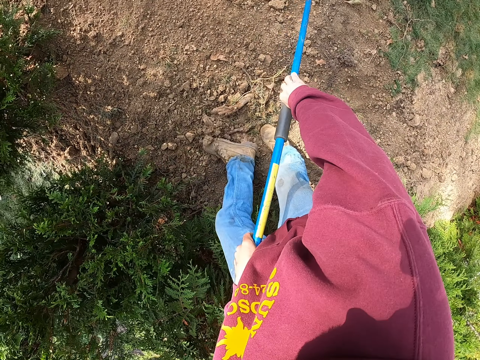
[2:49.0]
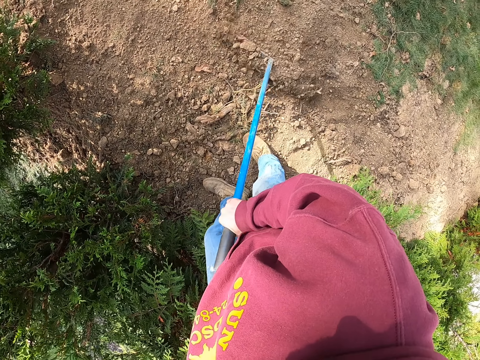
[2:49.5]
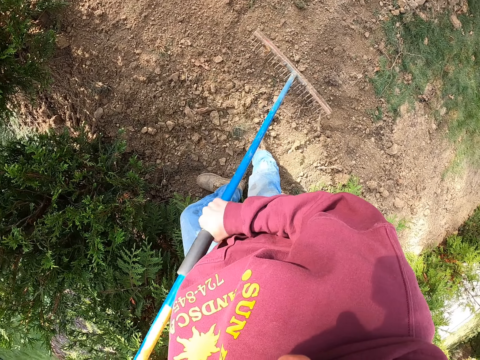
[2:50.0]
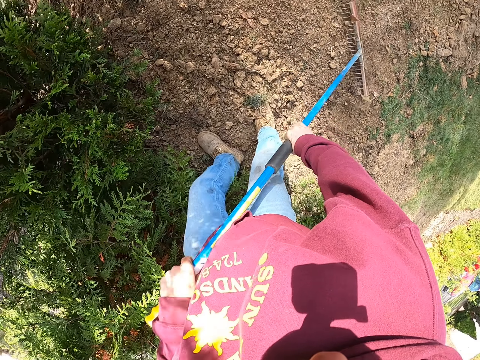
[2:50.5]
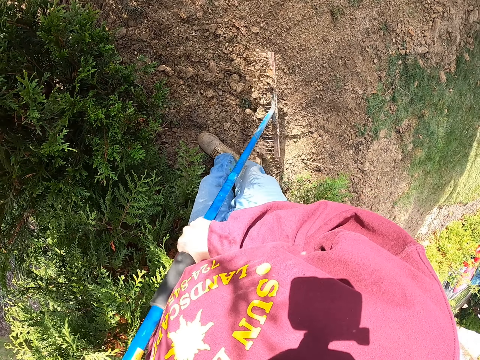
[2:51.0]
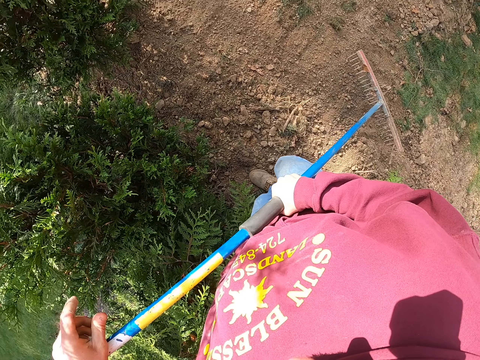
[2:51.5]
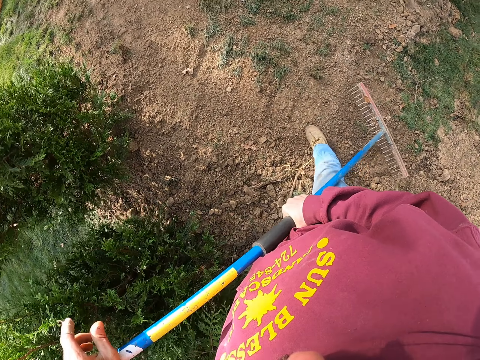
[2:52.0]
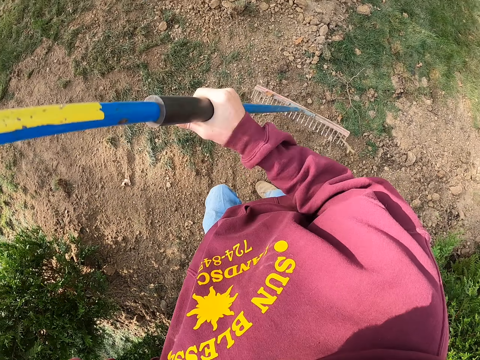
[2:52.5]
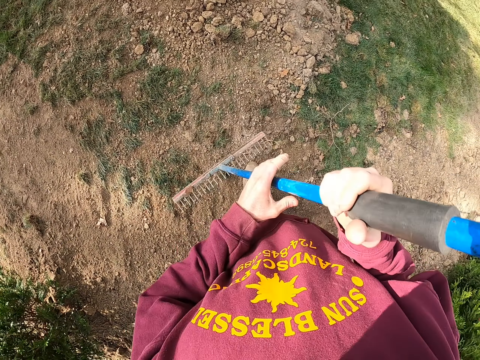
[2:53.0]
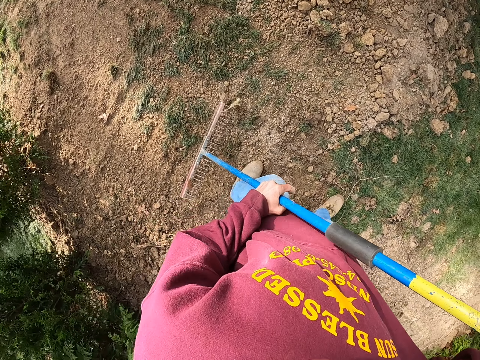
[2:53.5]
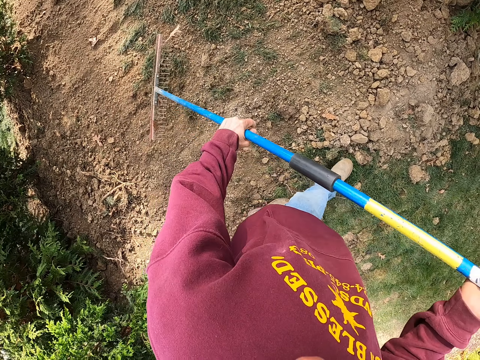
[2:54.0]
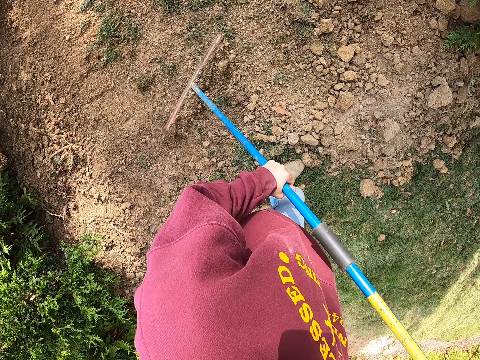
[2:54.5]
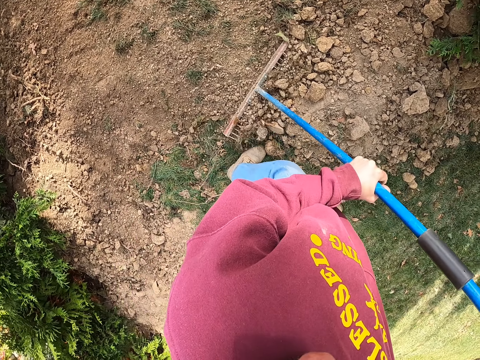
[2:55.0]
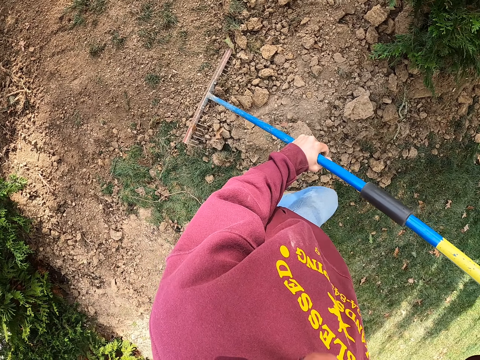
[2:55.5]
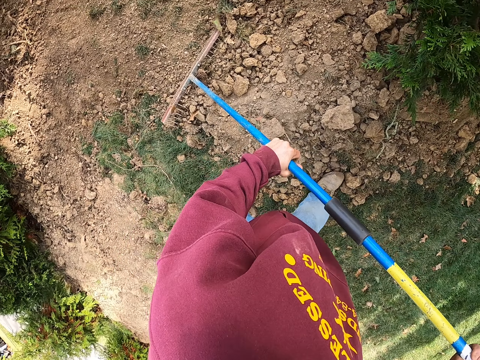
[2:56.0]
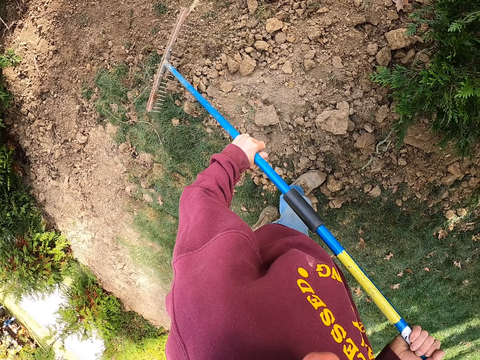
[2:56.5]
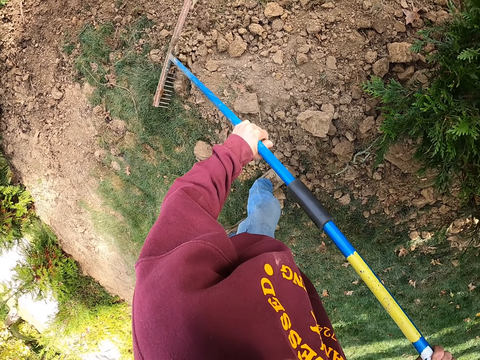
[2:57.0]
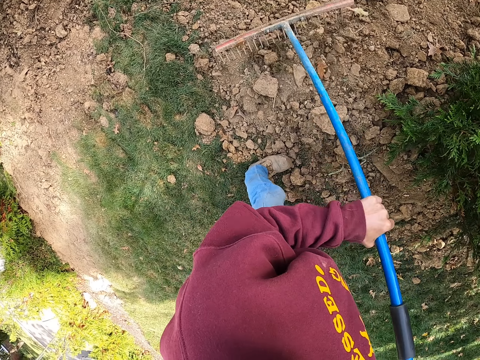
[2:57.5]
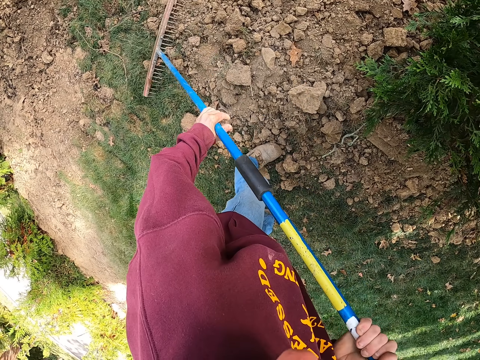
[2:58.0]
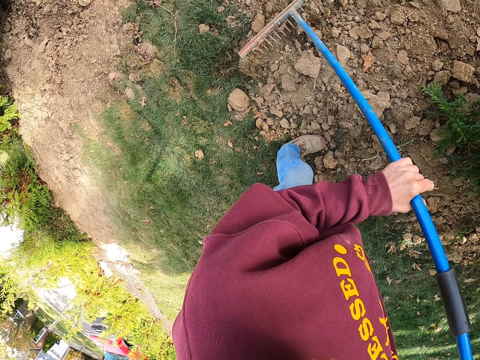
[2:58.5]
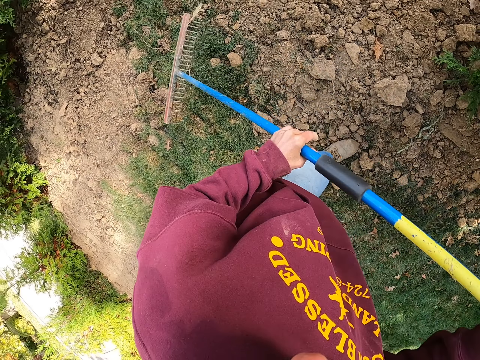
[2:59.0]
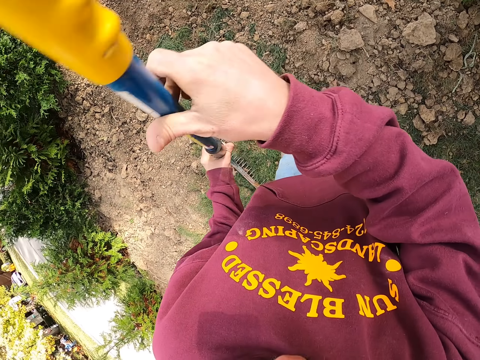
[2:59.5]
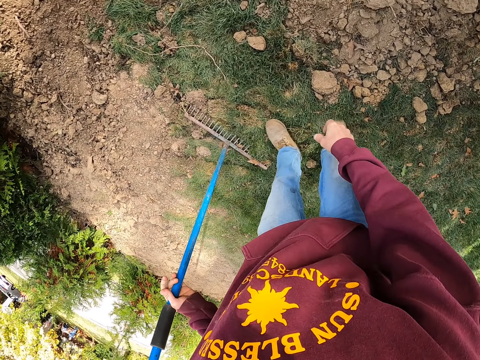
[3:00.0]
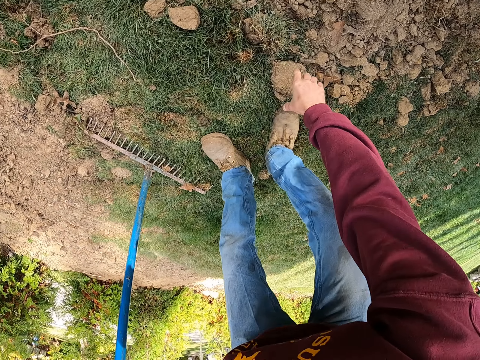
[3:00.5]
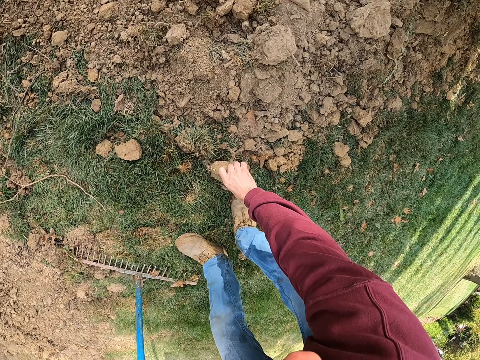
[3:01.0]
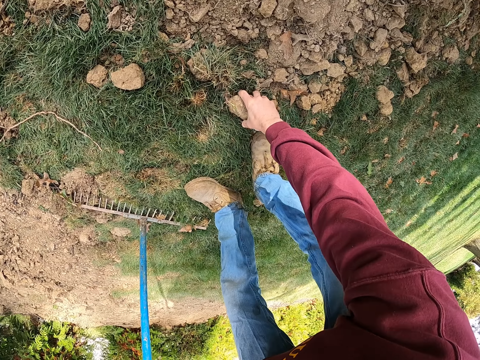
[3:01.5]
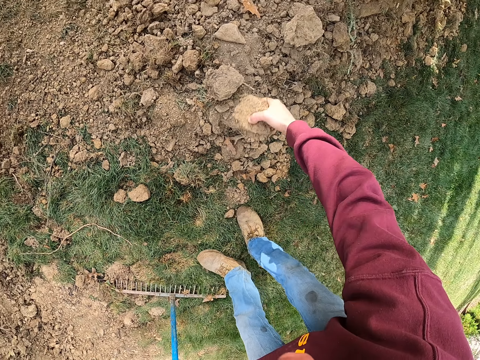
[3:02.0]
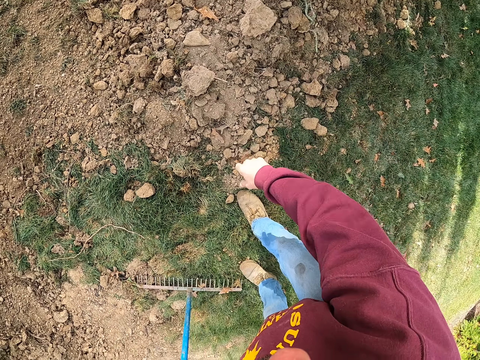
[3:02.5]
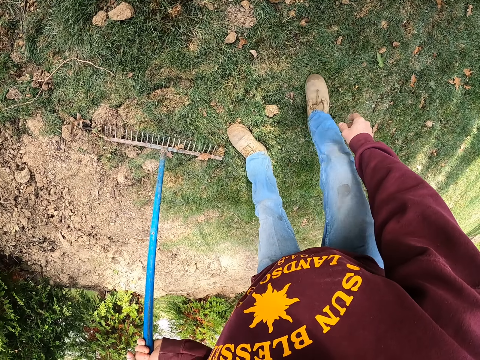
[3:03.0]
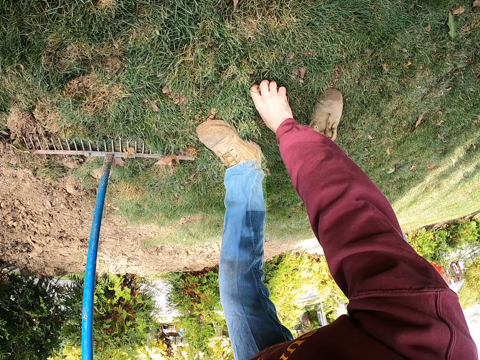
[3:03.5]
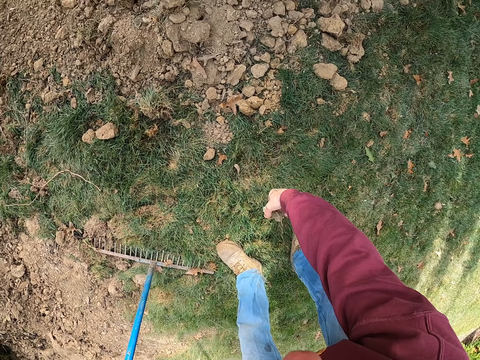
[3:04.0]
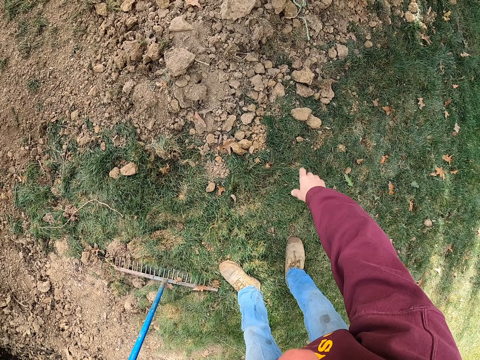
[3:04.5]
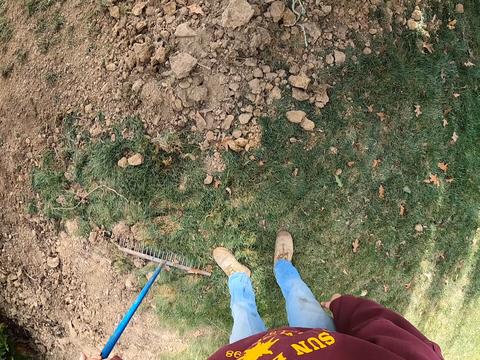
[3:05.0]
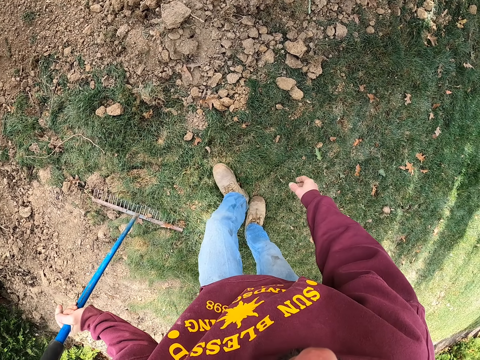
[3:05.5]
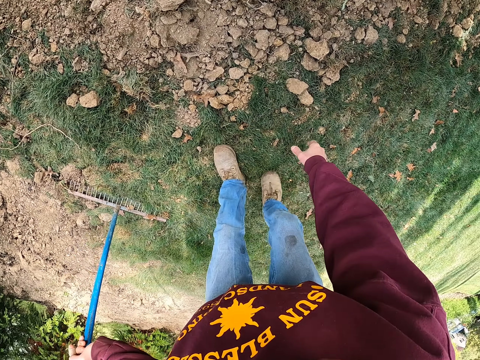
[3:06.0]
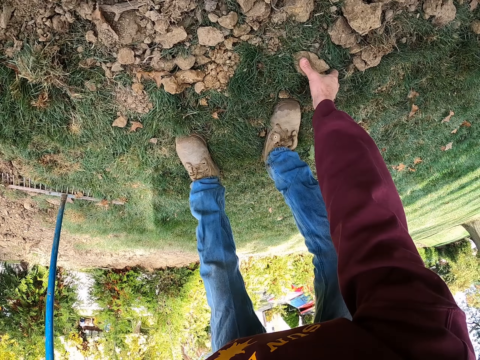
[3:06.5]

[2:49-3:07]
The camera wearer stands up. They walk on the grass. They pull the soil with a rake. They walk around. They pull the soil with the rake. They bend downwards. They move the rake. They pick up a stone on the ground. They throw the stone on the ground. They move around. They pick up a stone on the ground. They throw the stone on the ground. They move around.

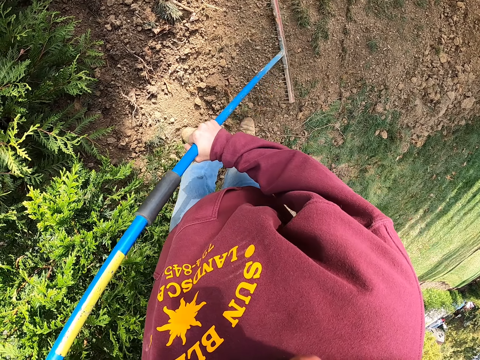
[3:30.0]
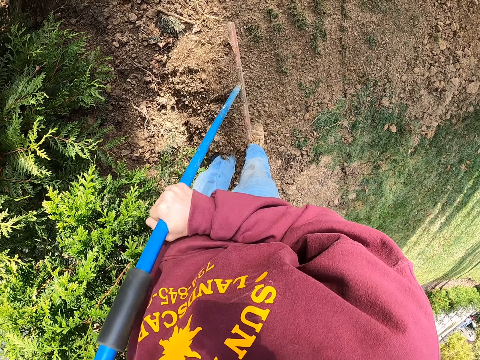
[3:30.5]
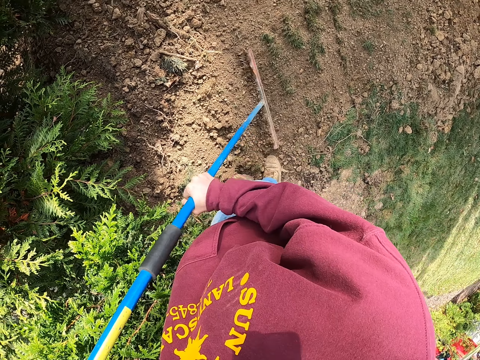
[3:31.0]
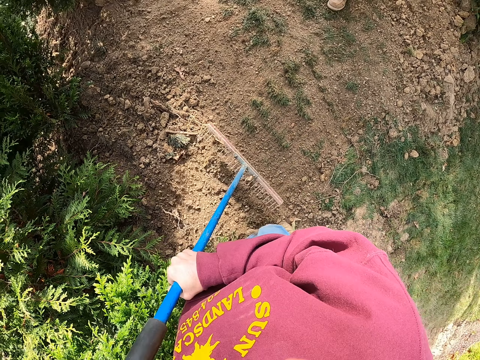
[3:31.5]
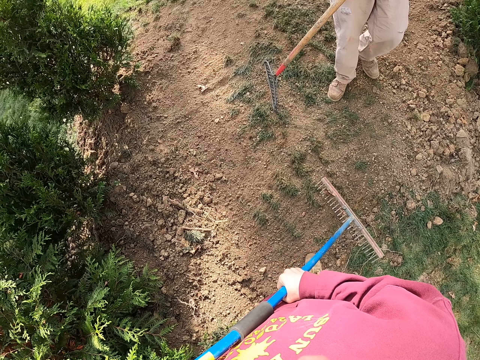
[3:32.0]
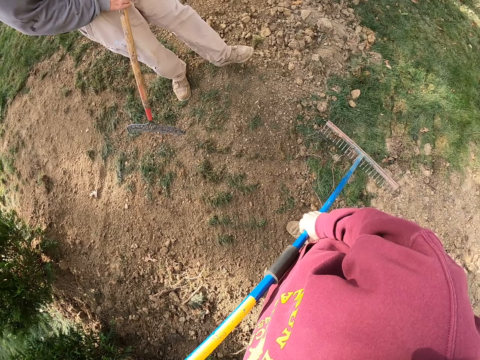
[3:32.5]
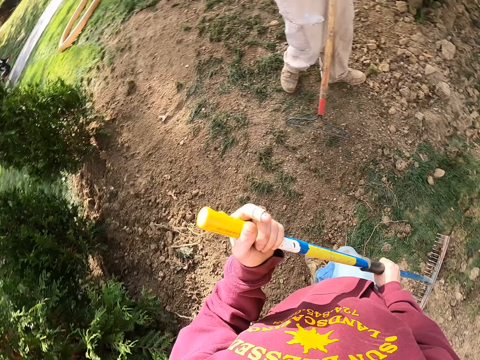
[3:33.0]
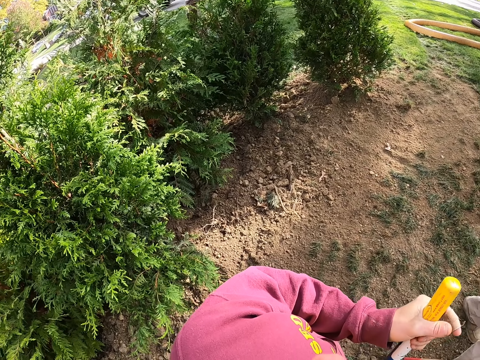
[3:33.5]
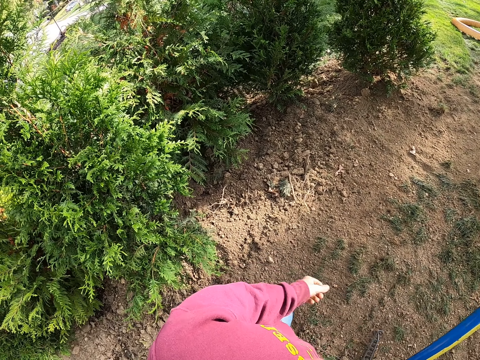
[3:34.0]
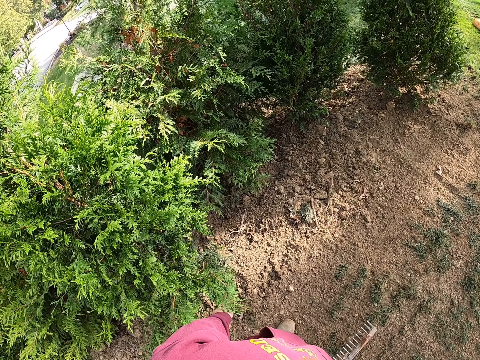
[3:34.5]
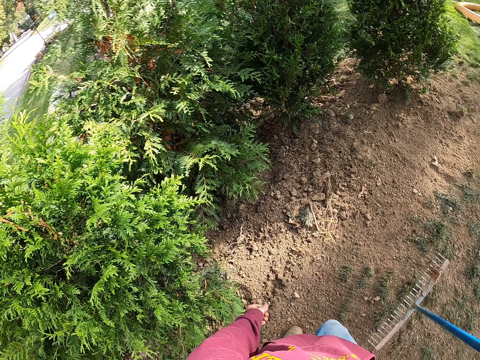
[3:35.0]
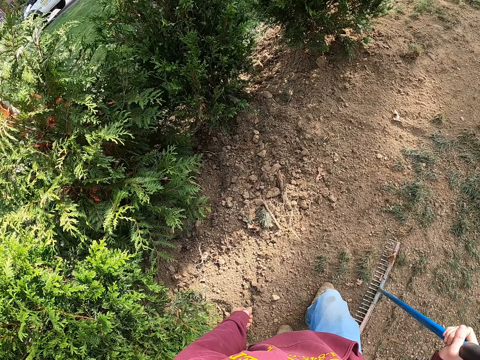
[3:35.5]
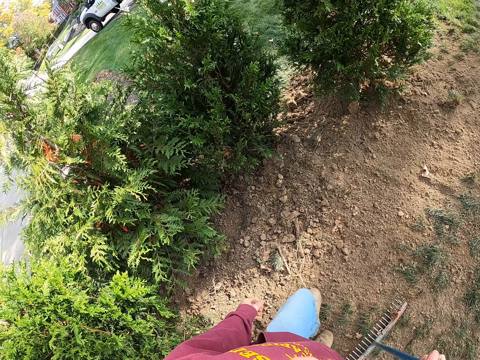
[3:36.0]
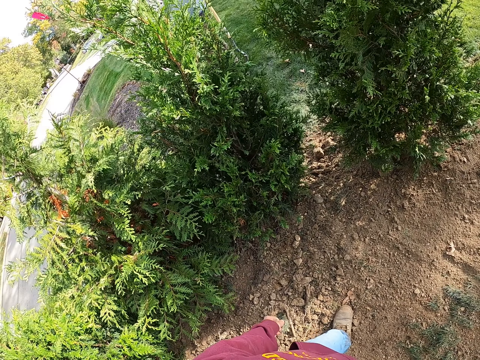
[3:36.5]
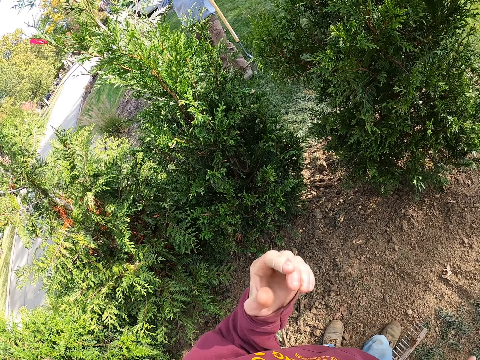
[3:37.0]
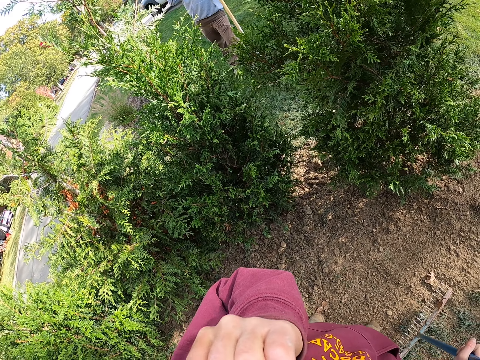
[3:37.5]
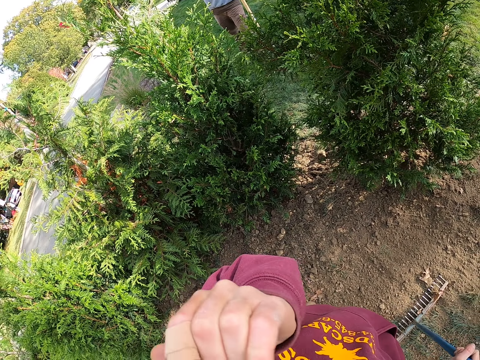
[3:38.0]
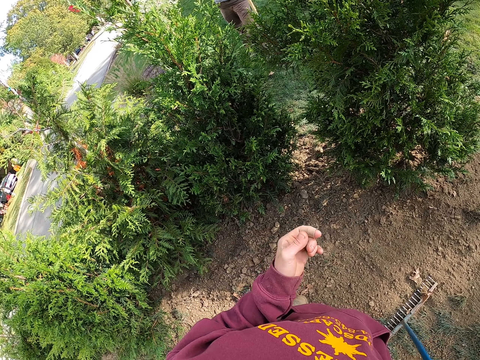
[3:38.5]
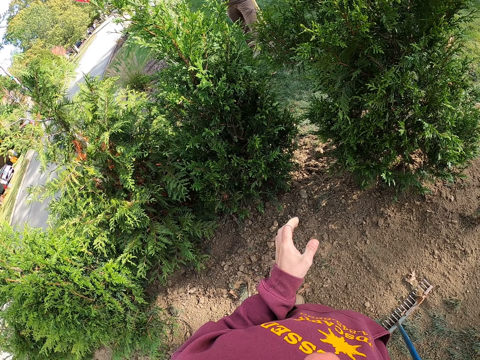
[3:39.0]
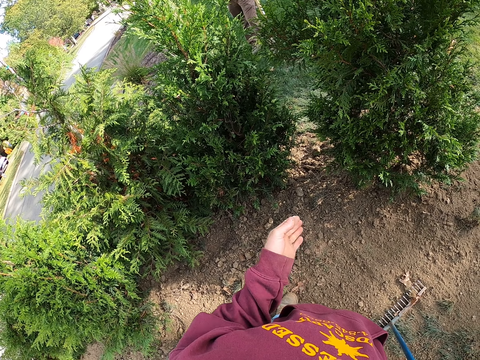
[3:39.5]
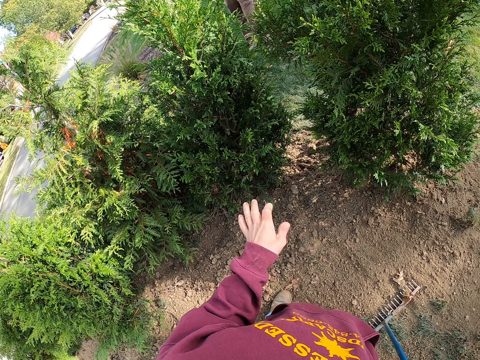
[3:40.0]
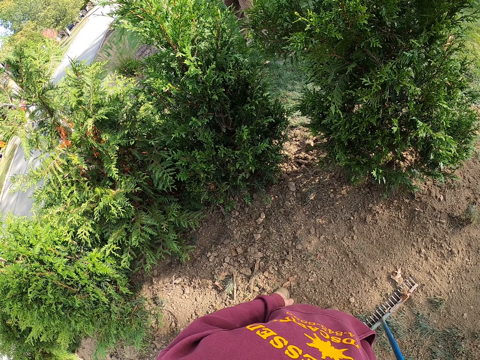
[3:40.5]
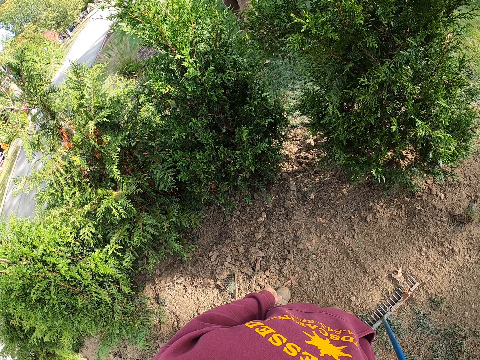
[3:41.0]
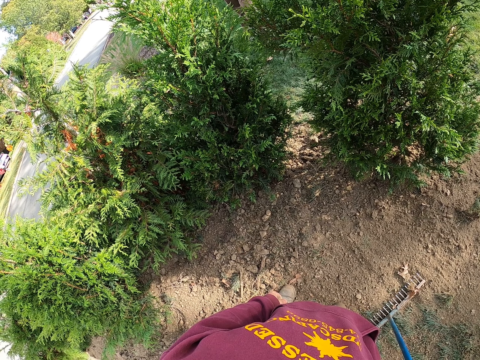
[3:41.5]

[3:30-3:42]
A man moves around. The camera wearer looks around. He steps forward. Another man looks around. The camera wearer walks around. He steps forward. The other man looks around. The camera wearer scratches his face. He raises his hand. He uses gestures. He swings his hand. He looks around.
